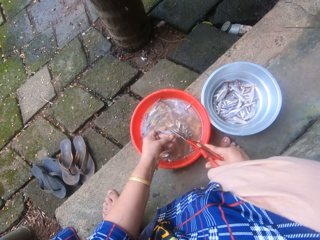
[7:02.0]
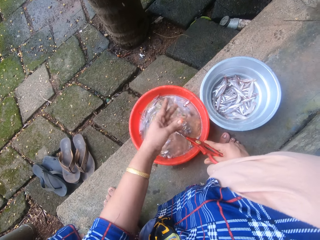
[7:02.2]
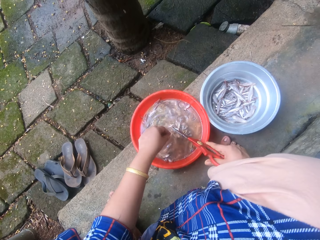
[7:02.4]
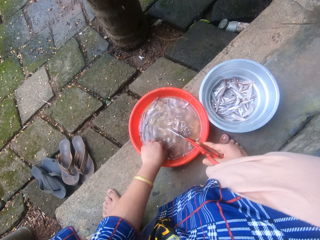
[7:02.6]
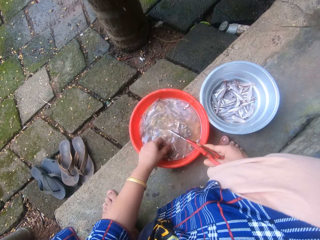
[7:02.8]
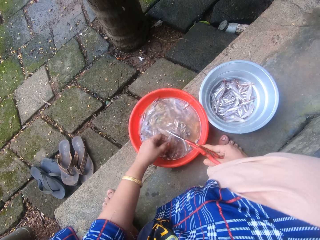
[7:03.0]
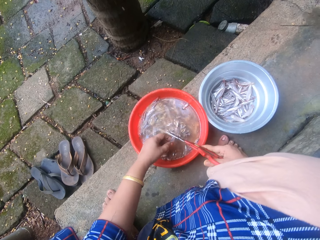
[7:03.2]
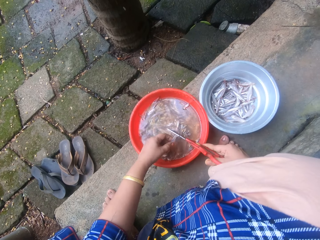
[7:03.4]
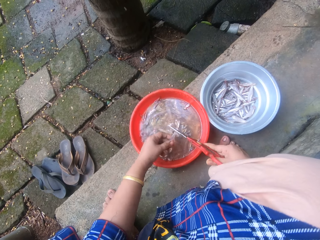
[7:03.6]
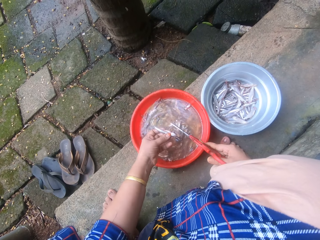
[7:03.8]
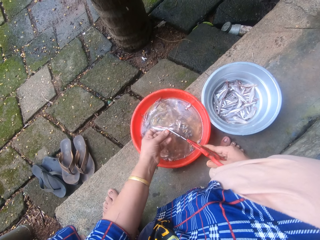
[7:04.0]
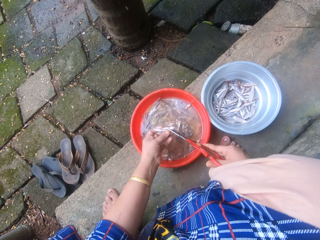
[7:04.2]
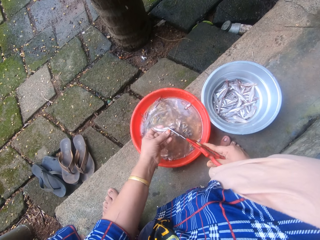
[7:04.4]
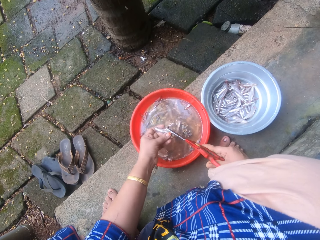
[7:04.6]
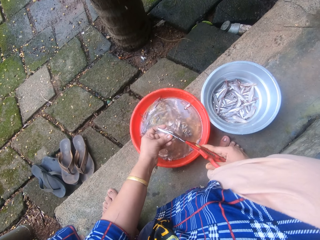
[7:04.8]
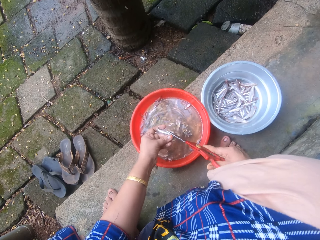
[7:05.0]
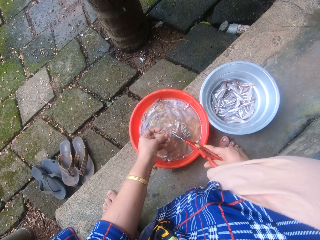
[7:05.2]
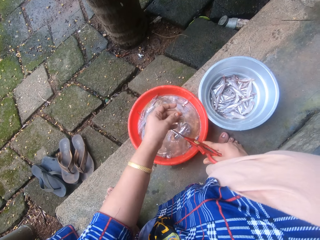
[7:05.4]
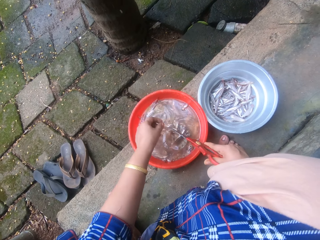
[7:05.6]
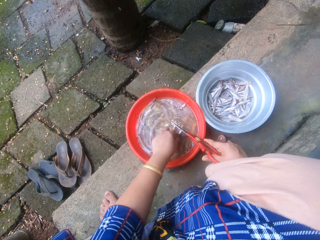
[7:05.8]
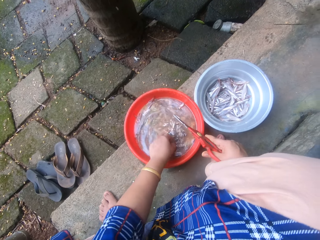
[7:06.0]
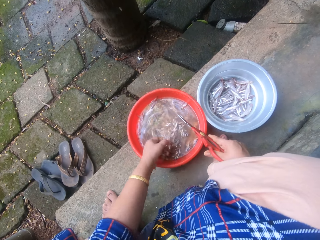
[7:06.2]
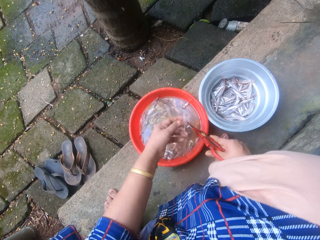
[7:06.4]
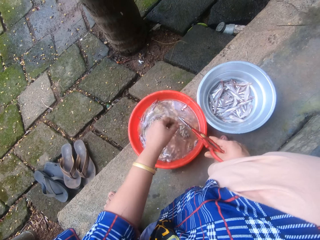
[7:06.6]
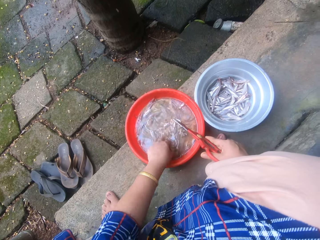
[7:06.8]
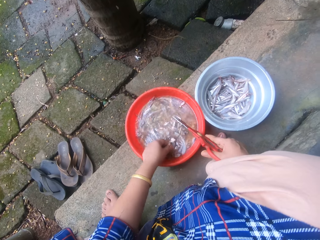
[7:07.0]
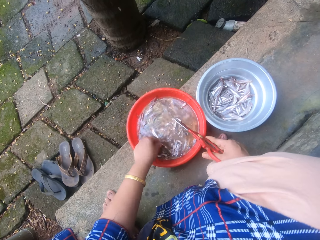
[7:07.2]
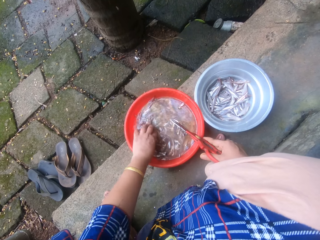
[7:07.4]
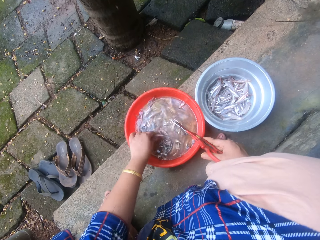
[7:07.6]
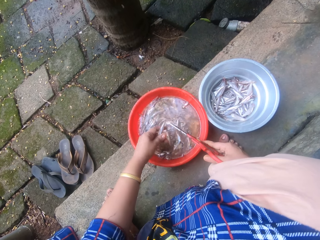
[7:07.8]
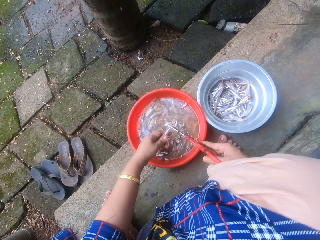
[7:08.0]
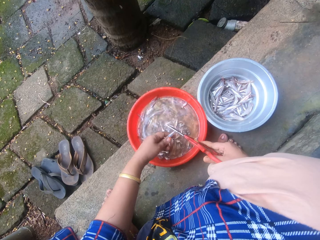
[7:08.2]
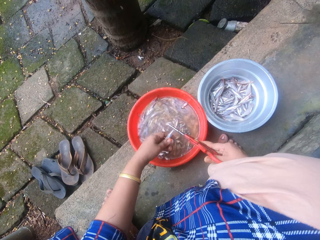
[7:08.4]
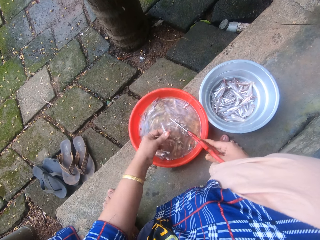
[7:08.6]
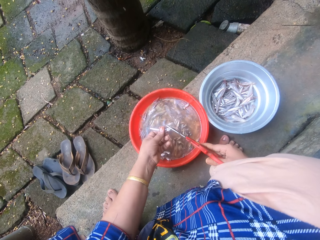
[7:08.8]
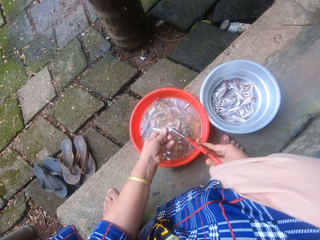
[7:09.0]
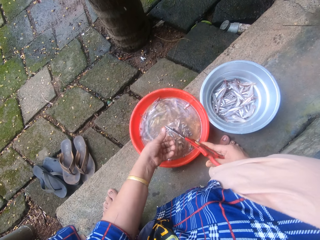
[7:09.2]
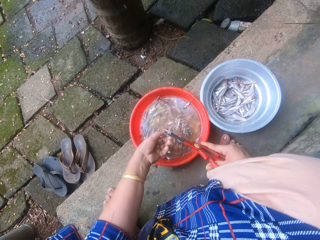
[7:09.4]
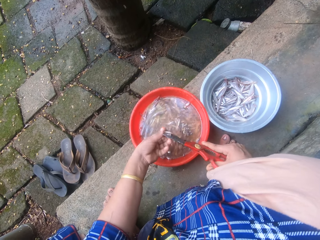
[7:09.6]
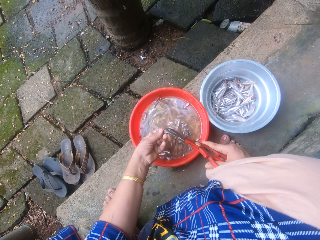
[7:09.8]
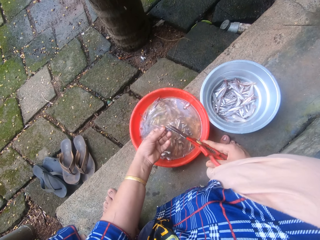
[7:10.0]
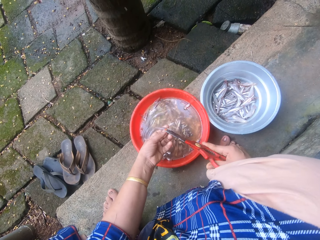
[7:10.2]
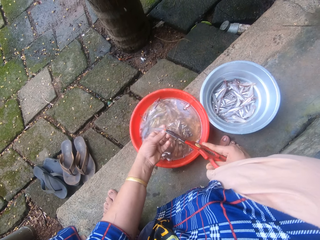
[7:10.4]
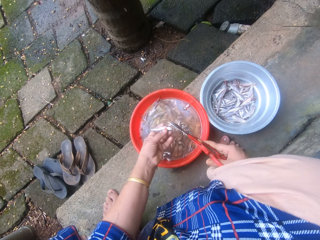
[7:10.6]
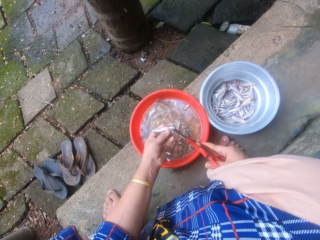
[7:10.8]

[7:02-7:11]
The camera wearer throws the sand eel or sardine into the metal bowl sieve or plastic bowl. She picks a sand eel from the bowl of sand eels with her left hand. She trims the head and tail of the sand eel with the scissors. She drops the sand eel into the bowl of sand eels. She picks the sand eel from the bowl of sand eels with her left hand. She throws the sand eel into the metal bowl sieve. She picks a sand eel from the bowl of sand eels with her left hand. She trims the head and tail of the sand eel with the scissors.

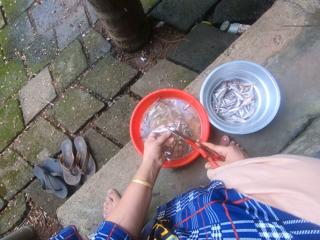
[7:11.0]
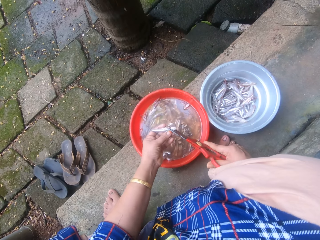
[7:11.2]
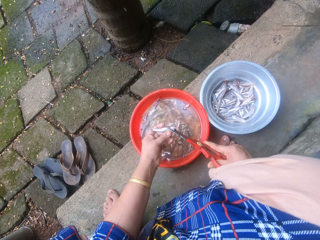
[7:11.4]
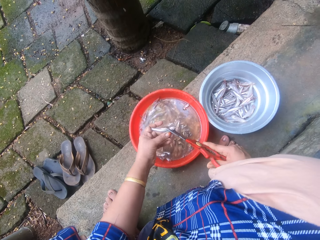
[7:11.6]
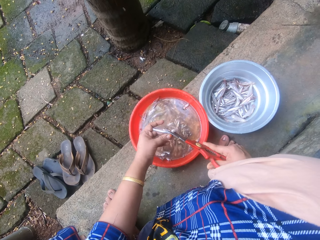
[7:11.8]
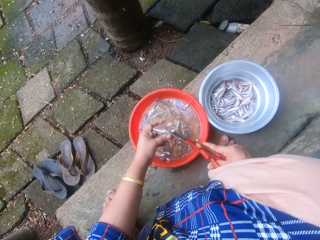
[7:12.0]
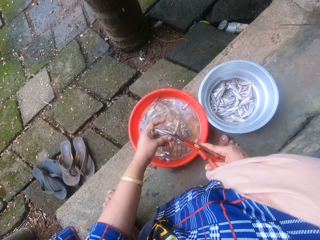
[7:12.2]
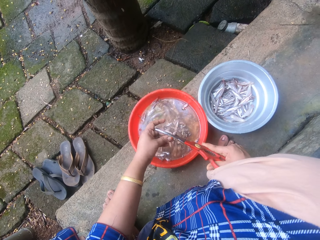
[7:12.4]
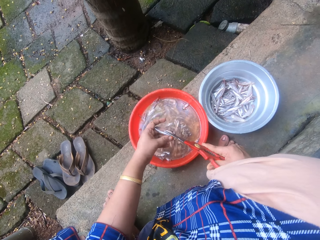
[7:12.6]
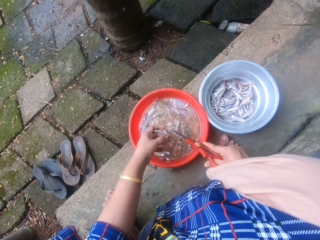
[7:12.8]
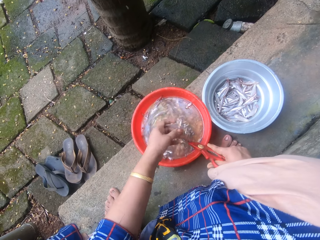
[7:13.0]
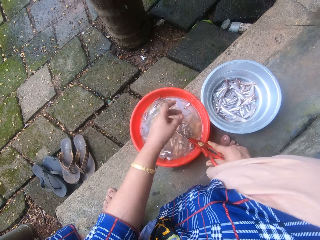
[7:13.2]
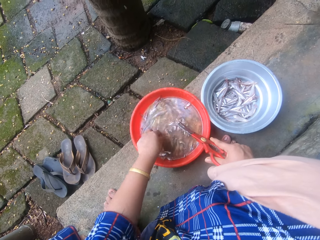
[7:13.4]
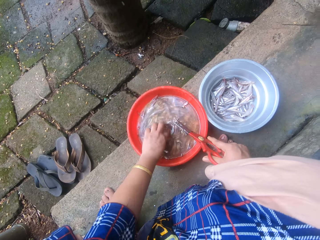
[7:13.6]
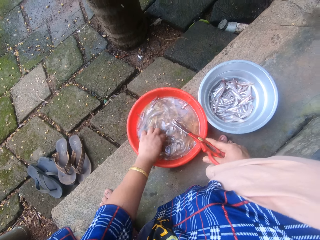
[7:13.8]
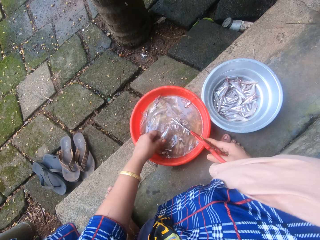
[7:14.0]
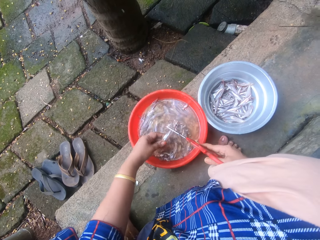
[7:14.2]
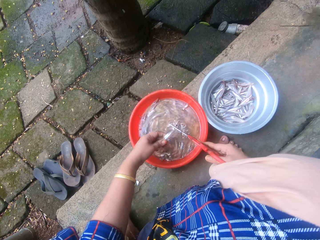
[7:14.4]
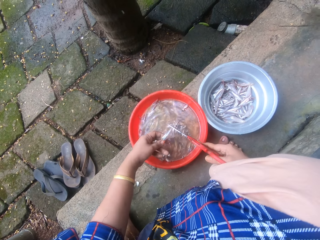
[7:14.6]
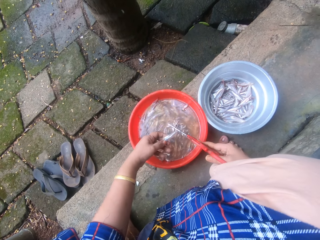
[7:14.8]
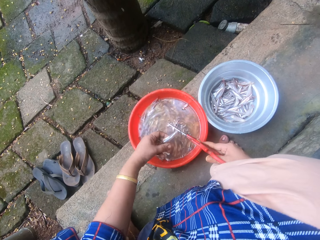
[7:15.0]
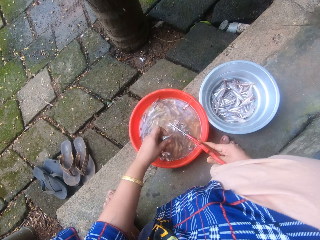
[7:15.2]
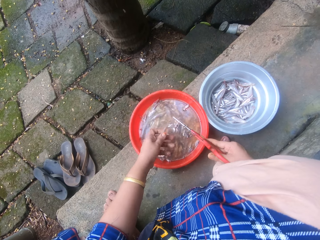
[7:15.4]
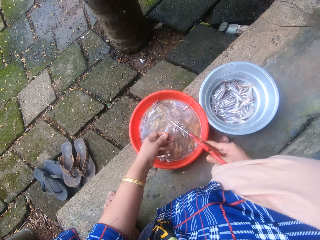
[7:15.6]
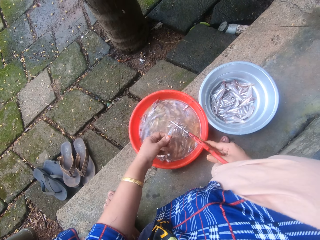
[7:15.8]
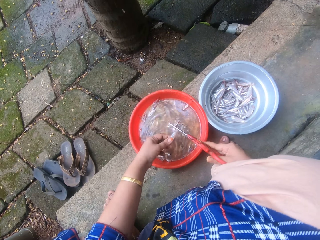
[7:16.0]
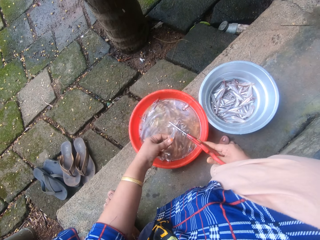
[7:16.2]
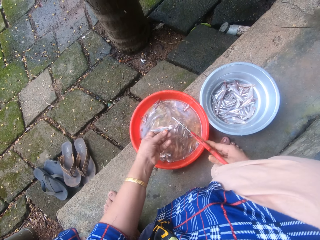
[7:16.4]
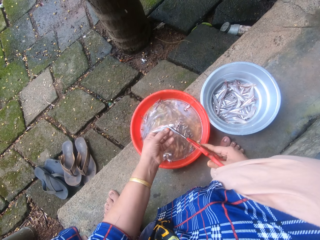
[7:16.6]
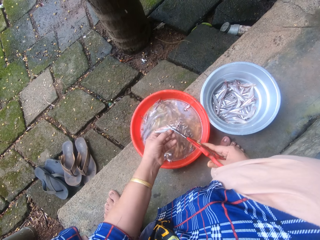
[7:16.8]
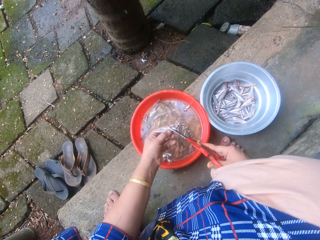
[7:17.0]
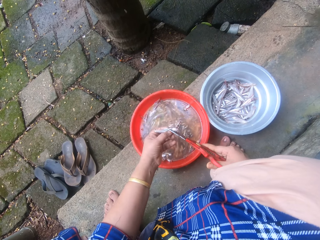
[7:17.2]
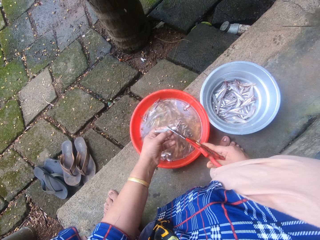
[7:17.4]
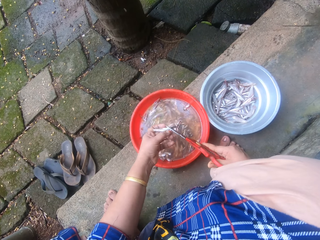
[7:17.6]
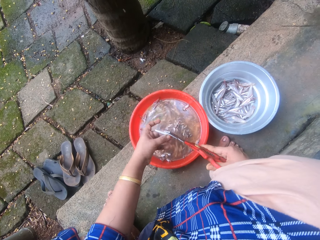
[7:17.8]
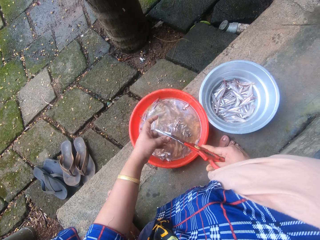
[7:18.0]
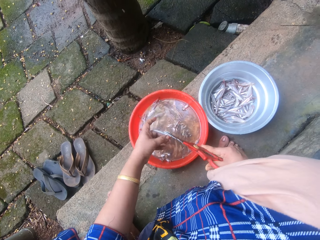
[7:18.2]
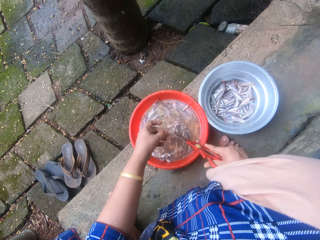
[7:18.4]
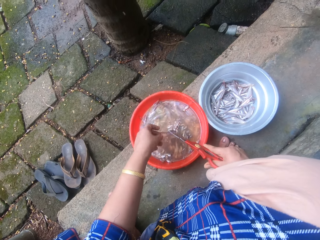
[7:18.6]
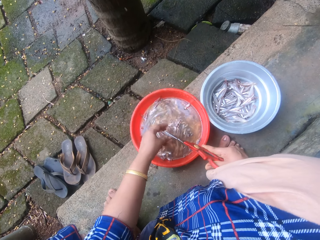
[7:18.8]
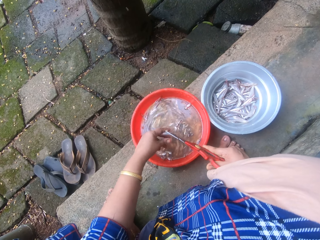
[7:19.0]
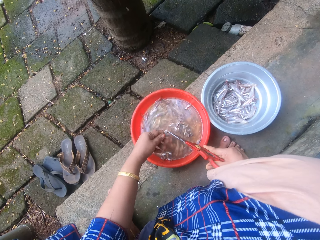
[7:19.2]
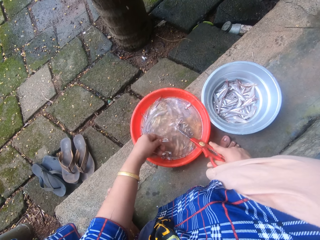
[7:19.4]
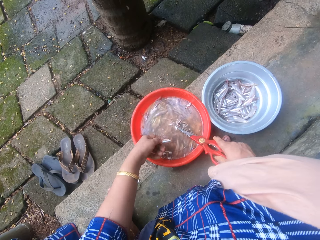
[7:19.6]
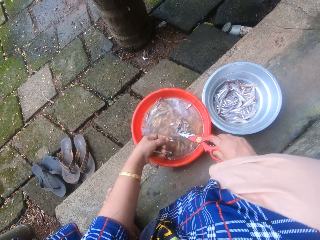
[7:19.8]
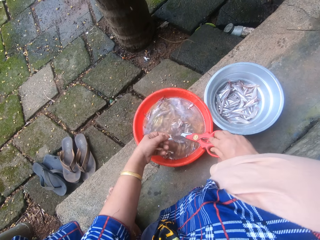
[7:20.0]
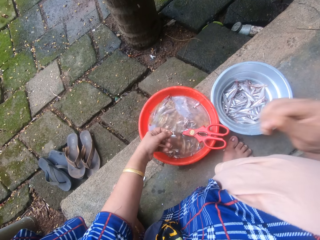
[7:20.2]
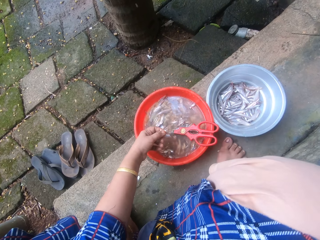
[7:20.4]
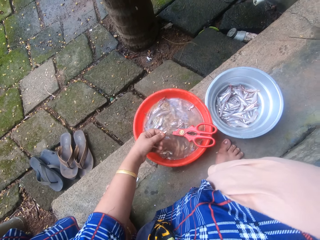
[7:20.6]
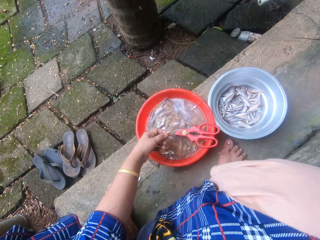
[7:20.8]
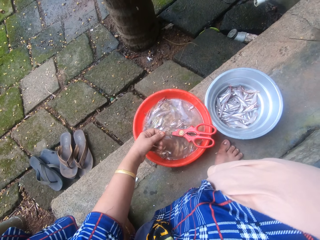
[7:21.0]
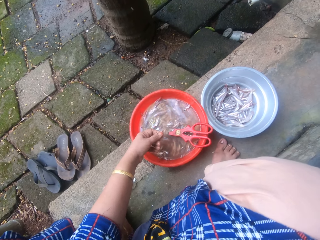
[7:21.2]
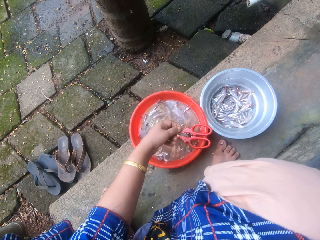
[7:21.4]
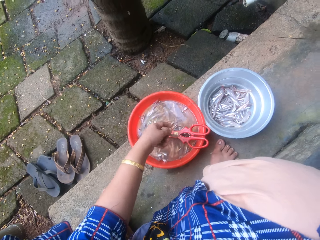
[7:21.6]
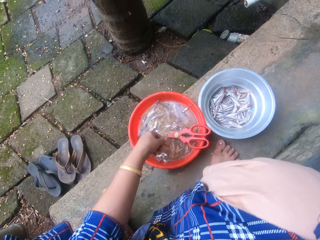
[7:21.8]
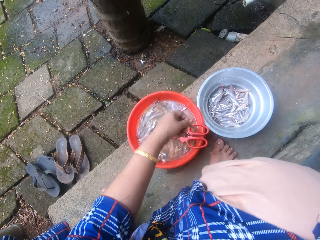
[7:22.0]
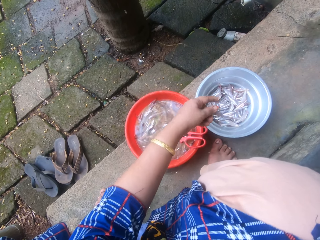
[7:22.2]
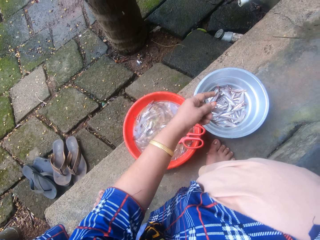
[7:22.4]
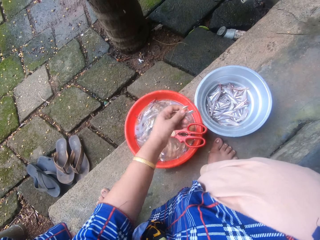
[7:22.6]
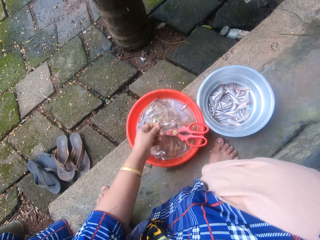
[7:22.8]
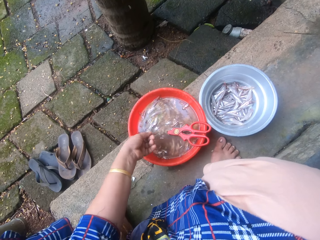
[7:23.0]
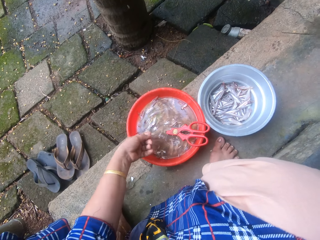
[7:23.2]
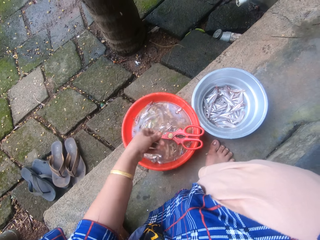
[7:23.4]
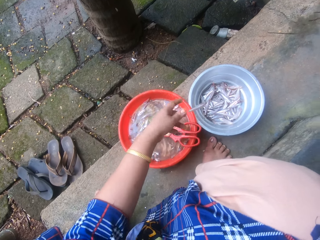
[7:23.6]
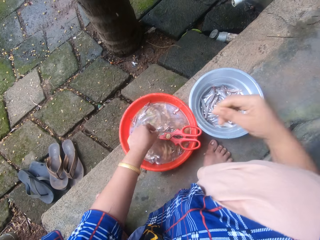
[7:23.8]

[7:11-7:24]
The camera wearer throws the sand eel or sardine into the metal bowl sieve or plastic bowl. She picks a sand eel from the bowl of sand eels with her left hand. She trims the head and tail of the sand eel with the scissors. She takes her left hand off the sand eel in between the scissors. She holds the sand eel with her left hand, removes dirt in the sand eel with the scissors and drops the scissors into the bowl of sand eels. She touches something with her right hand. She adjusts the camera. She throws the sardine in the plastic bowl. She drops a part of the sand eel into the bowl of sand eels.
